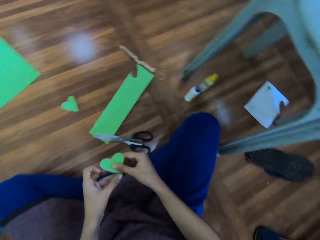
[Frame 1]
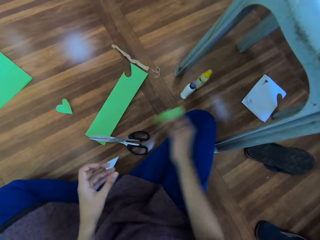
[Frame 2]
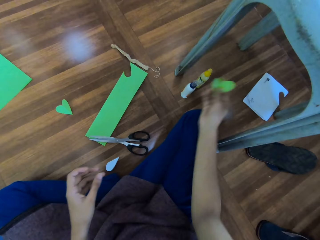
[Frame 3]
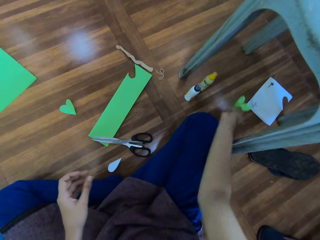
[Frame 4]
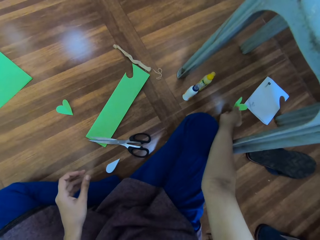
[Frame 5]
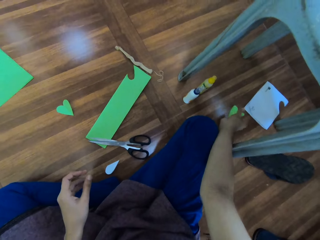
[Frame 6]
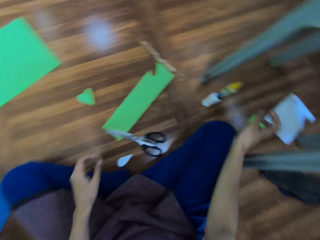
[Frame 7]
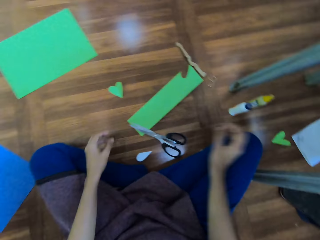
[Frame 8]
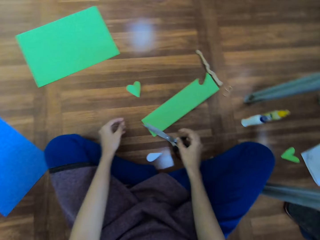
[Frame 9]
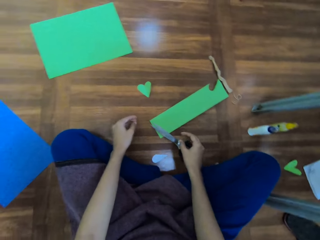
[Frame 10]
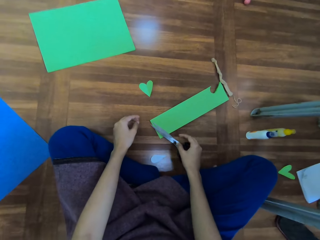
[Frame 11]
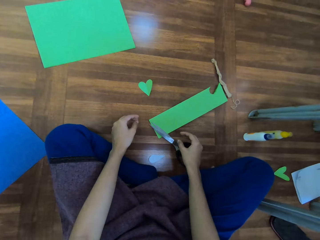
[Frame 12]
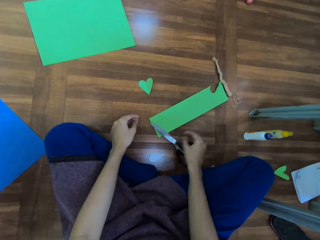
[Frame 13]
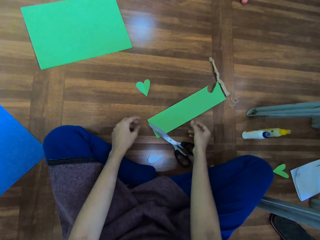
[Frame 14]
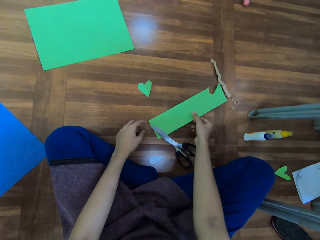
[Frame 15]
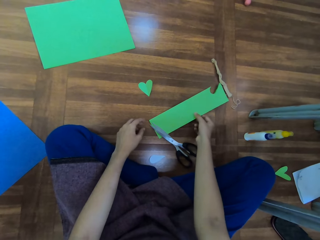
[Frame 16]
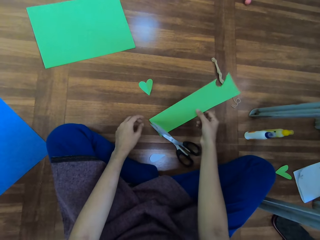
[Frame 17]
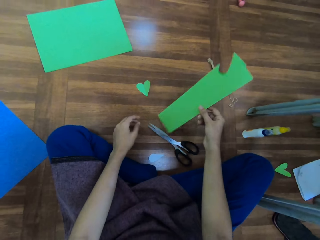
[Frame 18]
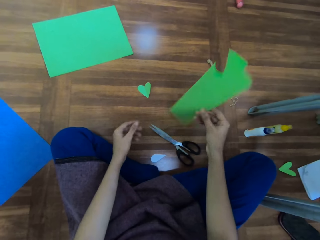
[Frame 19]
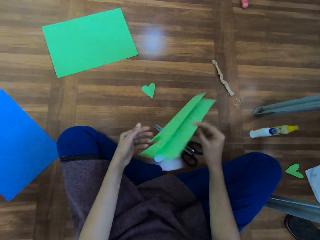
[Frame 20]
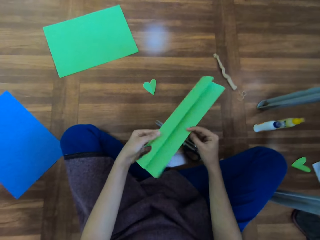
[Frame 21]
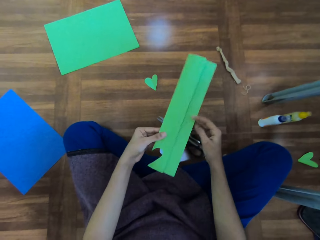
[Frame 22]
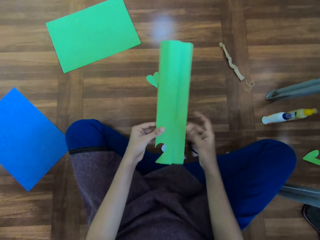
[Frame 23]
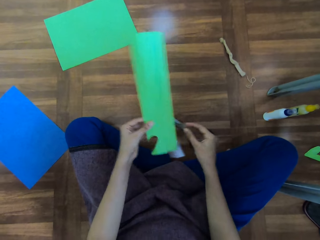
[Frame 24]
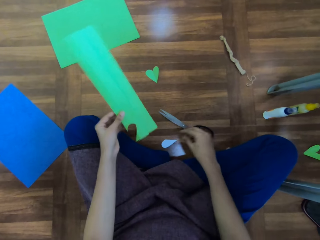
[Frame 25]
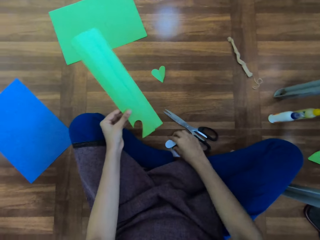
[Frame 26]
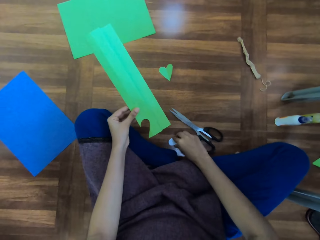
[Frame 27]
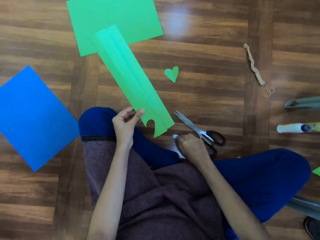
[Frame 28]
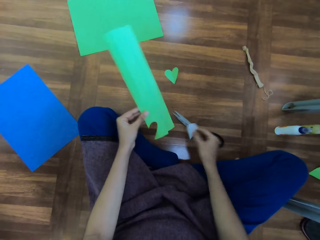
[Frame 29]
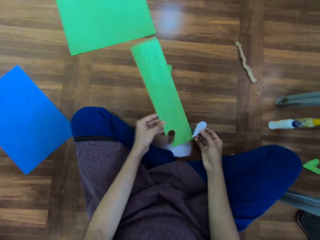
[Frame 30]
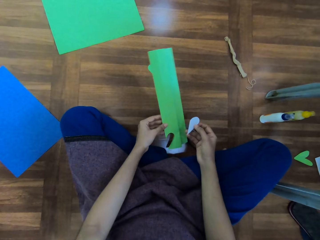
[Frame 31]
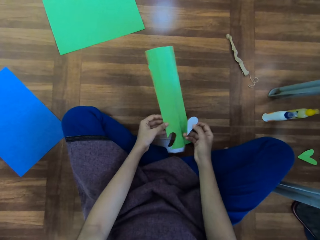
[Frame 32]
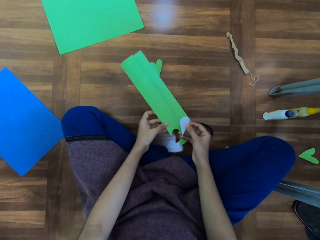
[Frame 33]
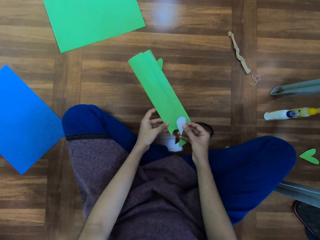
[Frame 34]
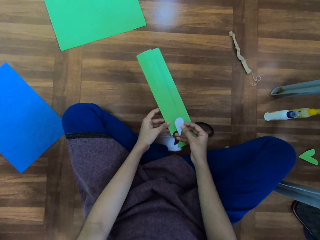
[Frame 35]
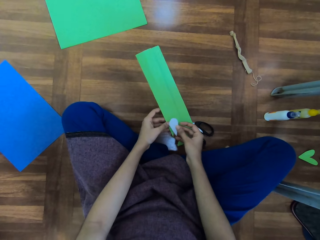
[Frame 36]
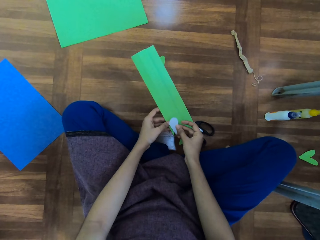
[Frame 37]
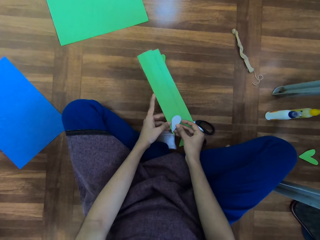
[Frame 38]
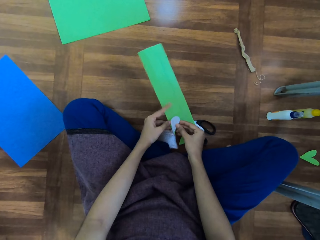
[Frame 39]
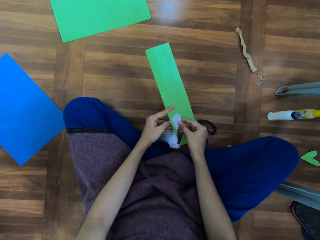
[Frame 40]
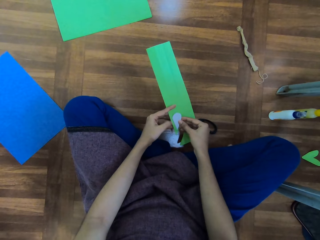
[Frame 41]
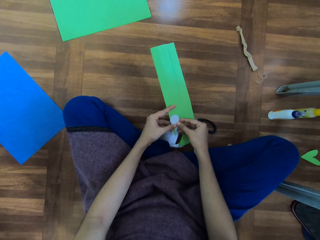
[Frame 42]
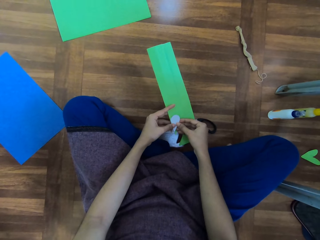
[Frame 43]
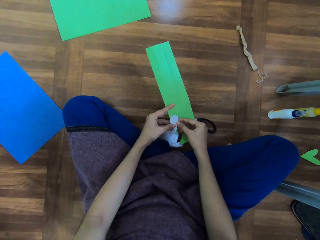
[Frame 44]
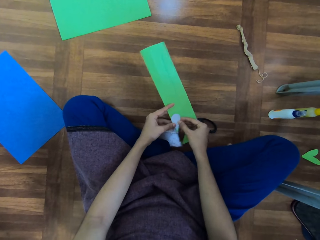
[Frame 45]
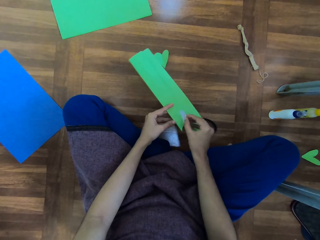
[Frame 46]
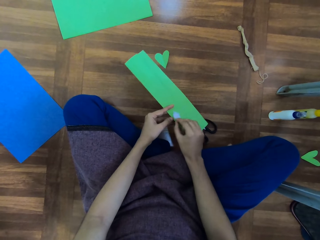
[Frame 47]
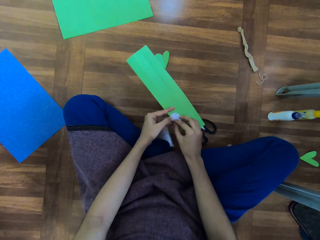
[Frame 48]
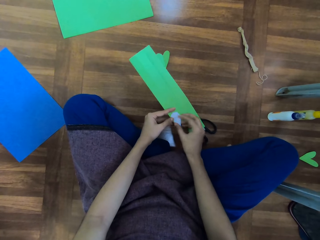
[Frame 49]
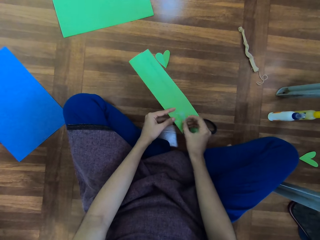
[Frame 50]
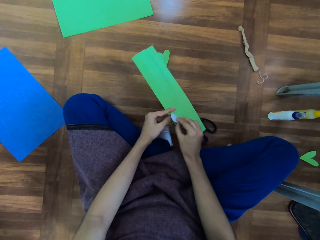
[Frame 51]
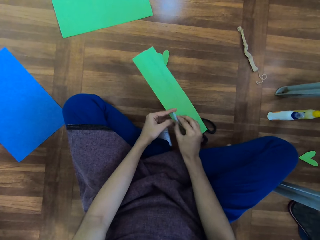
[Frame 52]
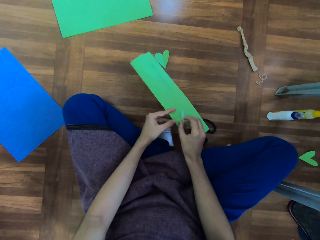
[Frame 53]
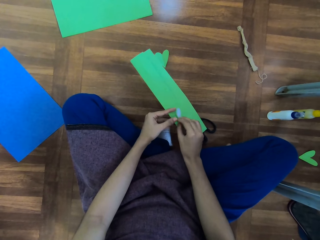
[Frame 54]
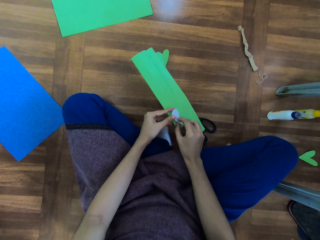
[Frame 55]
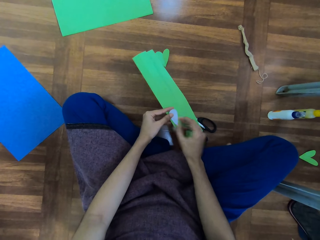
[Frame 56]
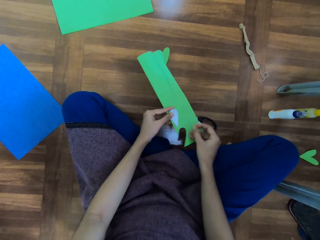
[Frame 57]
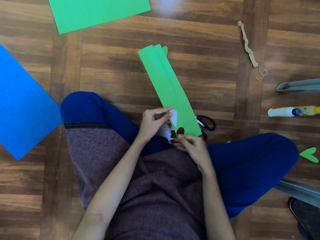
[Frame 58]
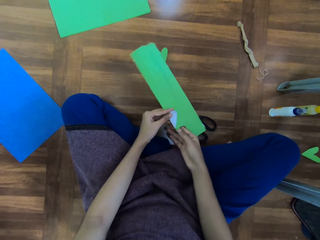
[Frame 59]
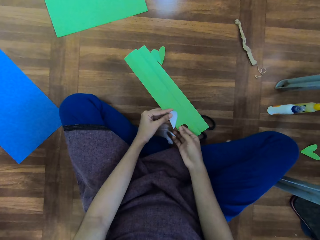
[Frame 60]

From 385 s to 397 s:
The camera wearer places the piece of paper on the floor. They pick up a paper from the floor. They pick up a piece of paper or sticker from the floor. They stick the sticker on the paper.

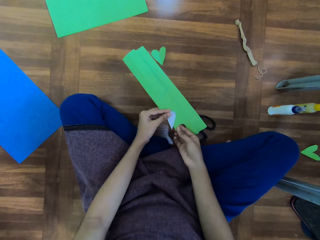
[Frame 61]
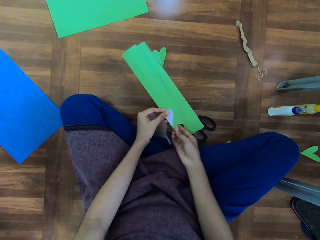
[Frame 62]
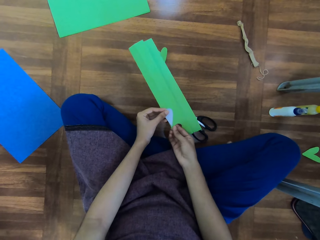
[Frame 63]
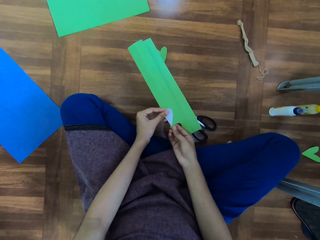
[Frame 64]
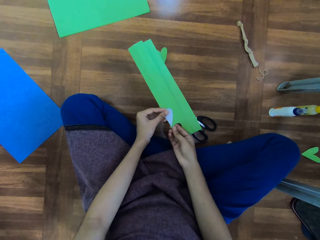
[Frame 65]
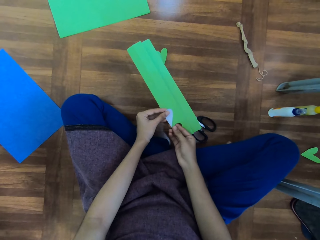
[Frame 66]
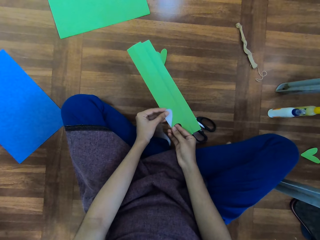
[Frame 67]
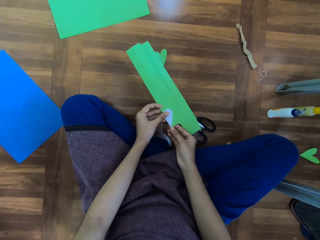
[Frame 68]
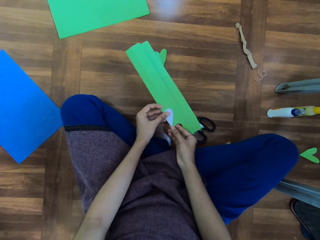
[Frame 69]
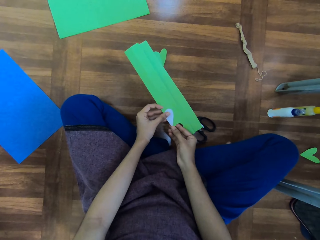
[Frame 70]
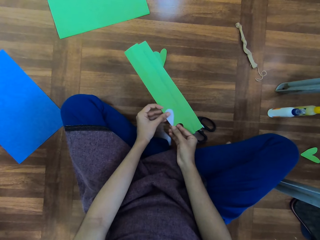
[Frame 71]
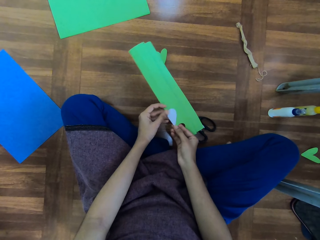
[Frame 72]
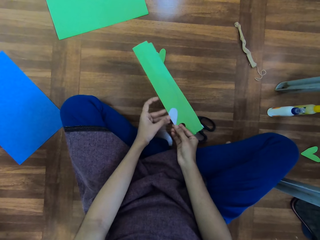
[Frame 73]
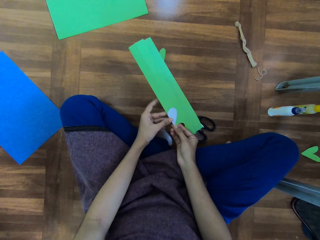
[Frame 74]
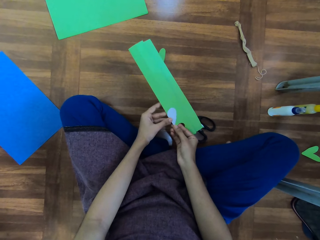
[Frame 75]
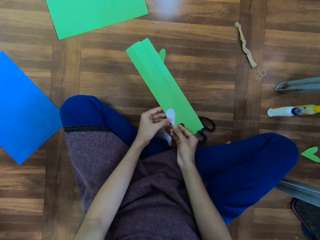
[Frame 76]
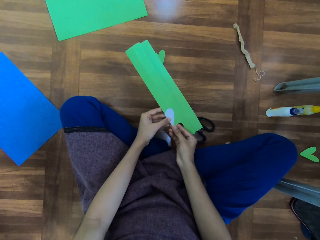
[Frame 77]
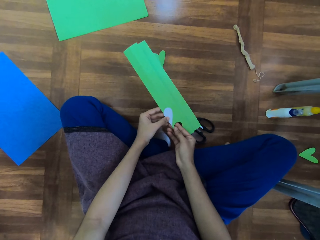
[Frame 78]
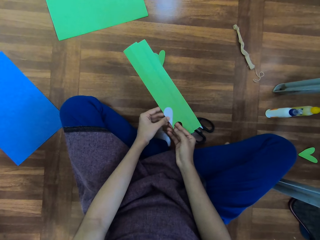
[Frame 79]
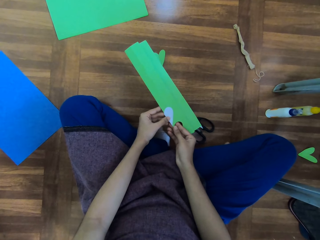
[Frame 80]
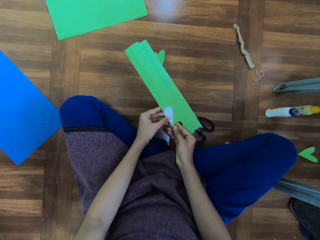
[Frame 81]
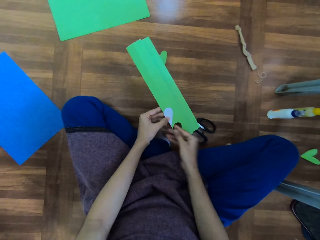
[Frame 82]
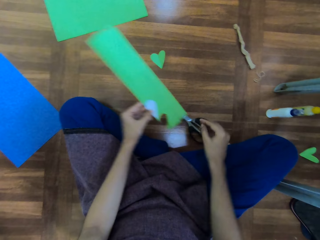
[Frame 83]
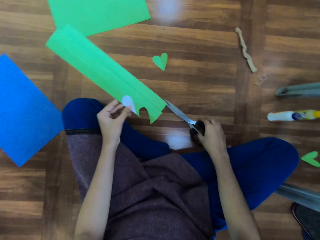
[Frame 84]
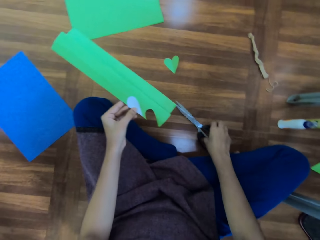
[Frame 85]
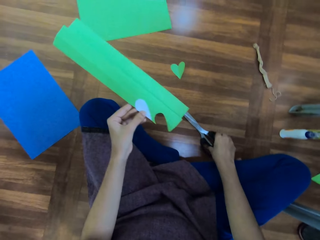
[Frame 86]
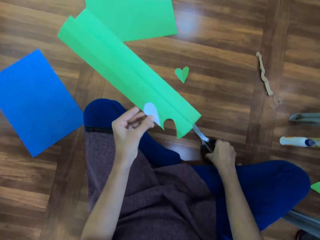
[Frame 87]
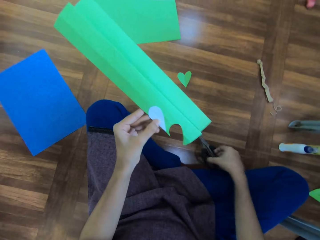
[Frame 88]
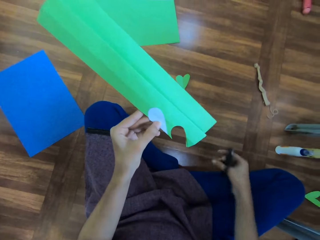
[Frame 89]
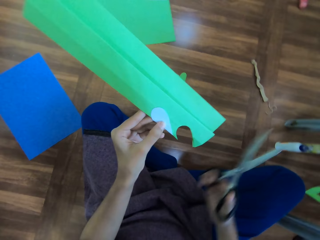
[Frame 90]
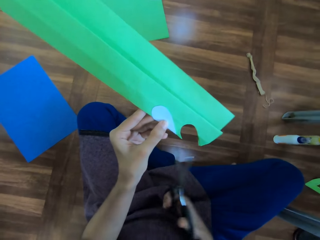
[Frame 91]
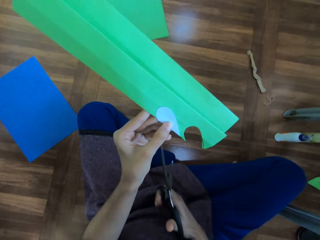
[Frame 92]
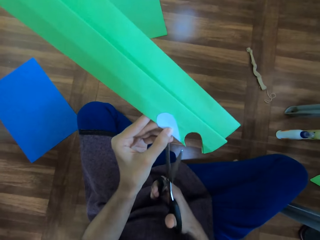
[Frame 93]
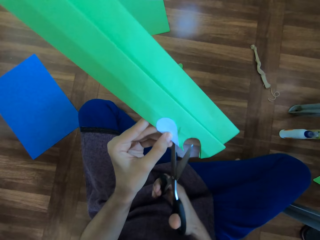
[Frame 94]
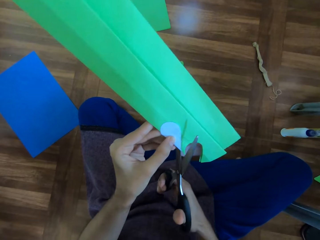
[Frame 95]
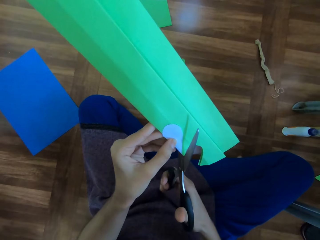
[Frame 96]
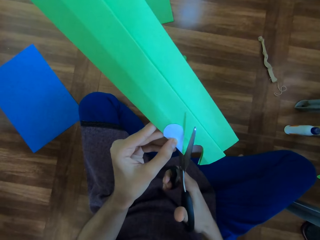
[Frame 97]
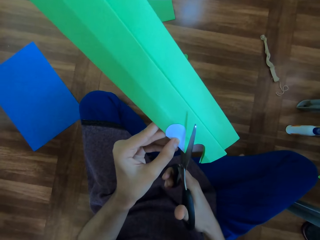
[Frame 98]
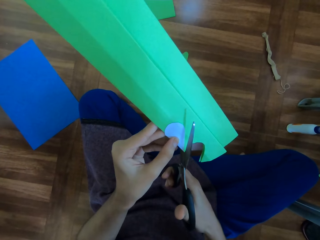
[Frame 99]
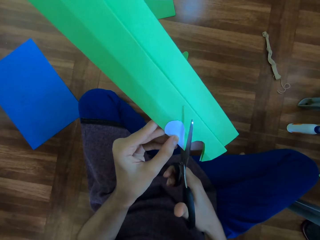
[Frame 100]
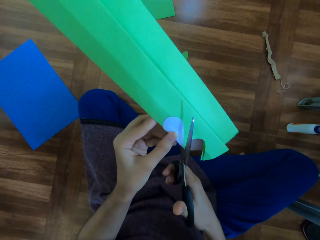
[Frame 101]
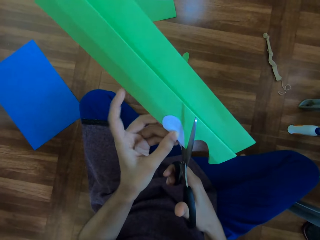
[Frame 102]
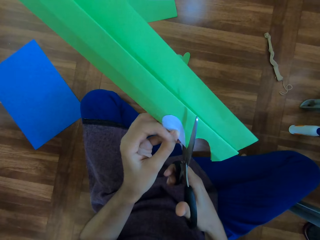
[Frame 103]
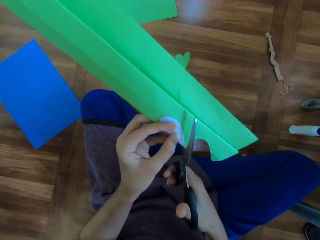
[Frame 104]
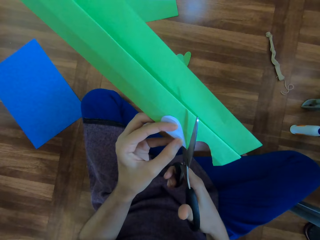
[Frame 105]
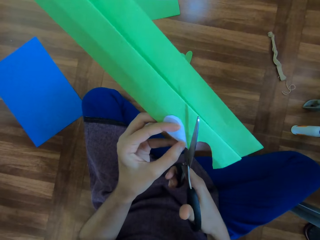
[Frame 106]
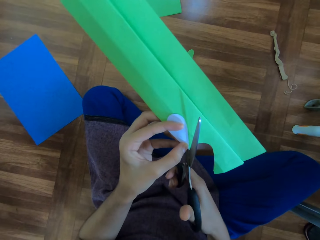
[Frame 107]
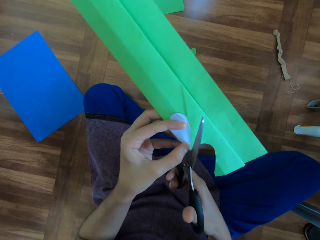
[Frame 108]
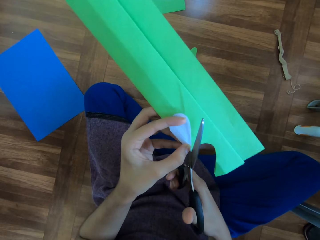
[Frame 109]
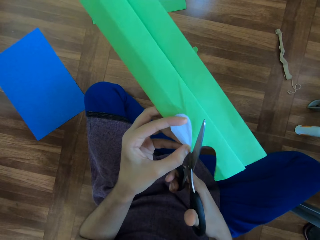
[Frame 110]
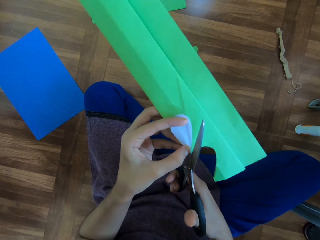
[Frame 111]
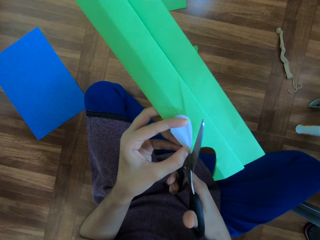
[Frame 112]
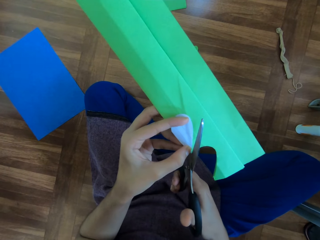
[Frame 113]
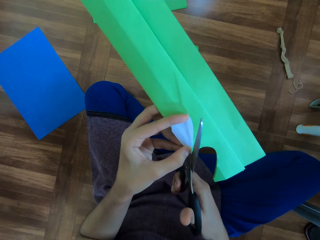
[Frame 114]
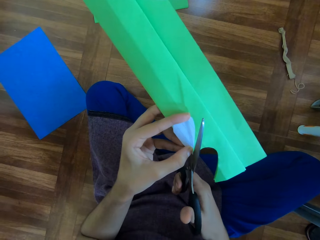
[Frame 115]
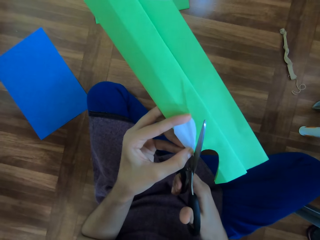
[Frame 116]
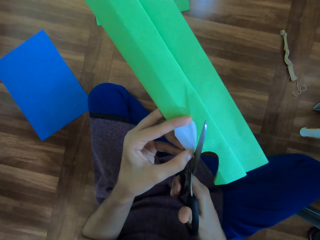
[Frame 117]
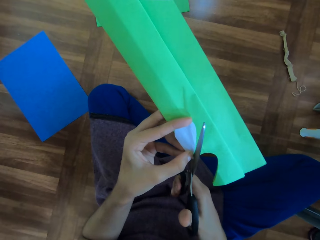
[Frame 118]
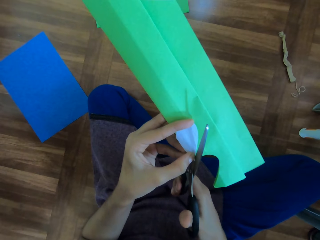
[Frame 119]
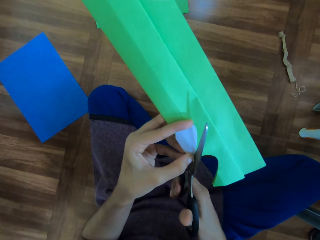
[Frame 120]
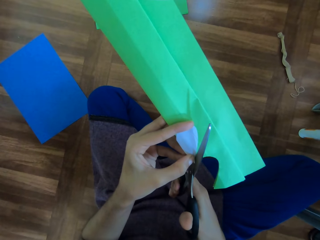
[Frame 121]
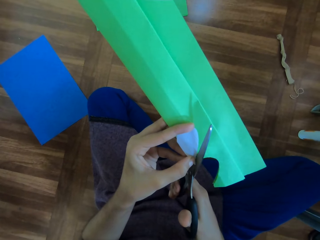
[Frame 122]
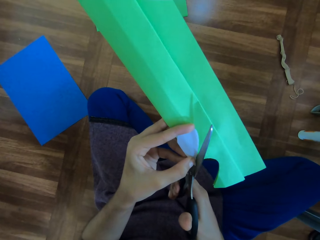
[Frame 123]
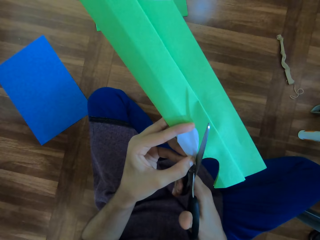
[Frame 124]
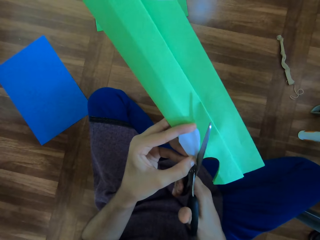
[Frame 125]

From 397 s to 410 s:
The camera wearer picks up a pair of scissors from the floor. They cut the paper with the scissors.
